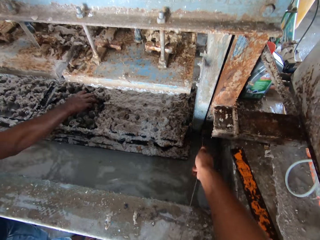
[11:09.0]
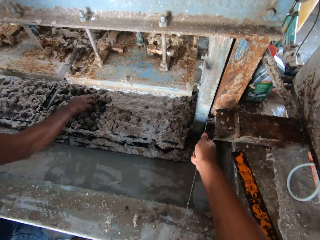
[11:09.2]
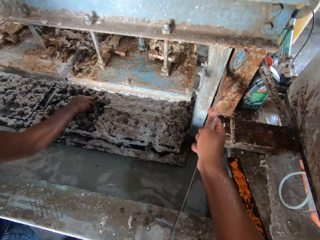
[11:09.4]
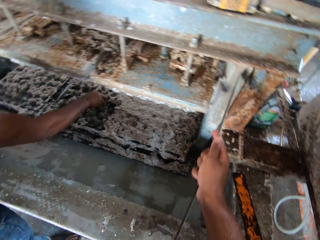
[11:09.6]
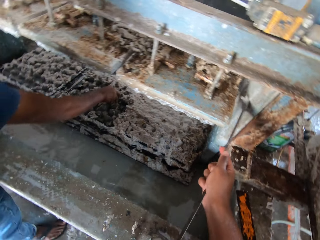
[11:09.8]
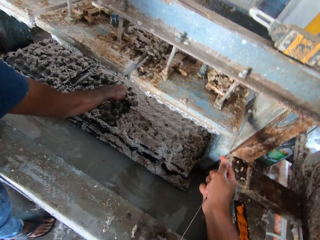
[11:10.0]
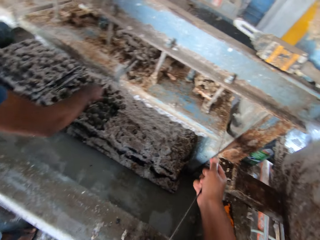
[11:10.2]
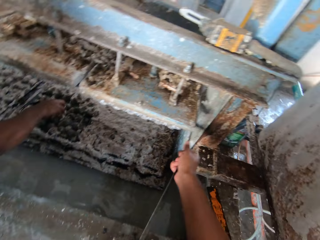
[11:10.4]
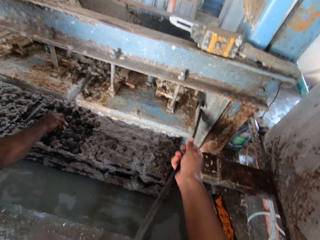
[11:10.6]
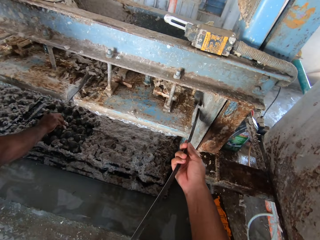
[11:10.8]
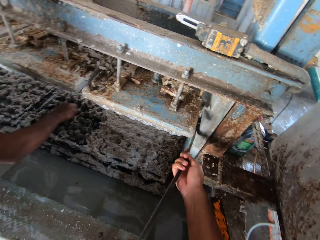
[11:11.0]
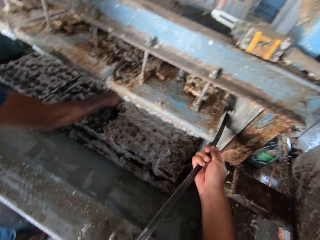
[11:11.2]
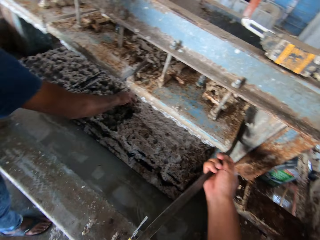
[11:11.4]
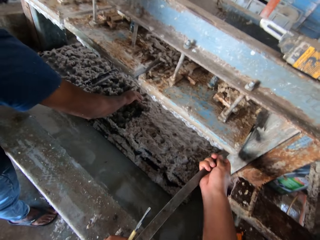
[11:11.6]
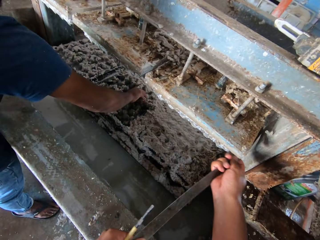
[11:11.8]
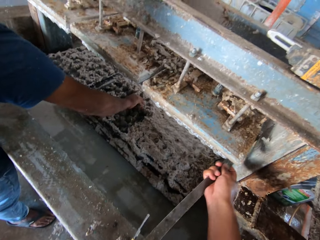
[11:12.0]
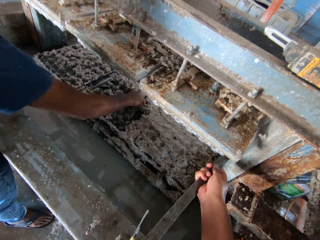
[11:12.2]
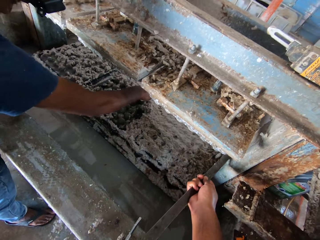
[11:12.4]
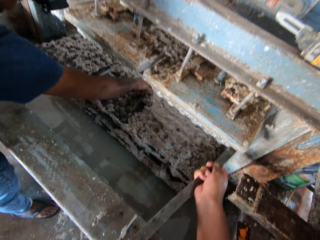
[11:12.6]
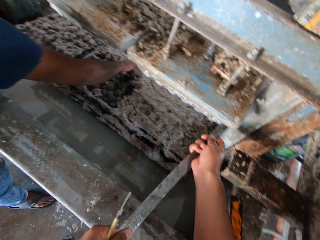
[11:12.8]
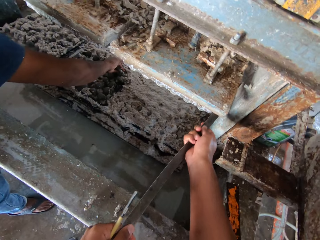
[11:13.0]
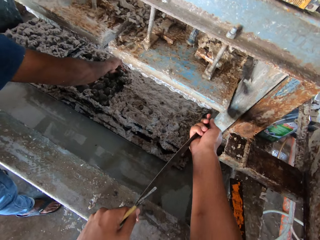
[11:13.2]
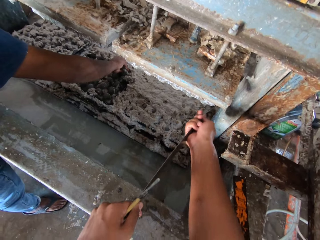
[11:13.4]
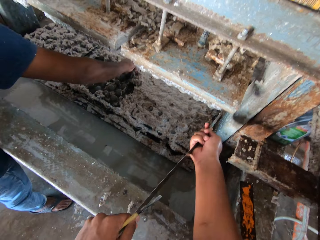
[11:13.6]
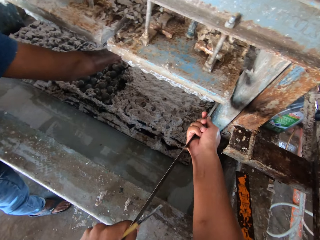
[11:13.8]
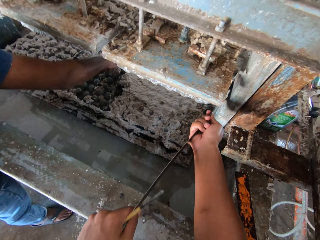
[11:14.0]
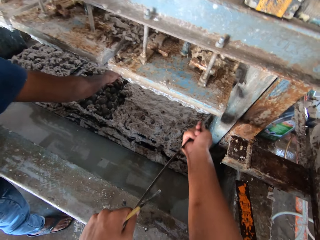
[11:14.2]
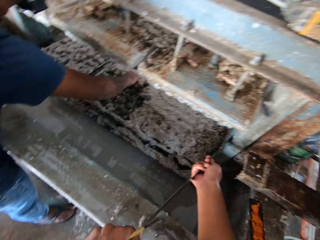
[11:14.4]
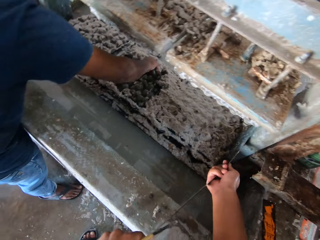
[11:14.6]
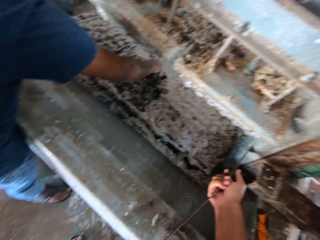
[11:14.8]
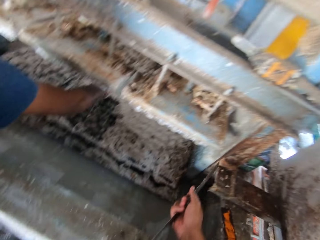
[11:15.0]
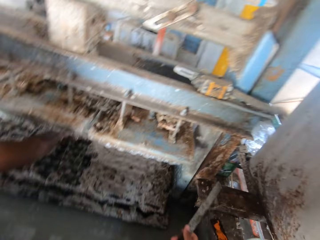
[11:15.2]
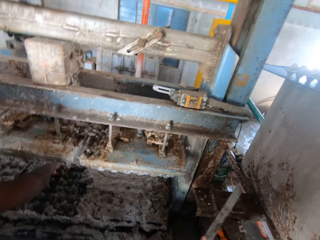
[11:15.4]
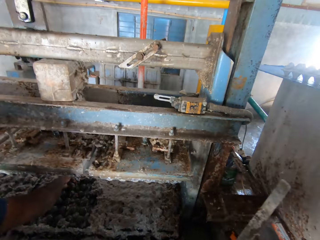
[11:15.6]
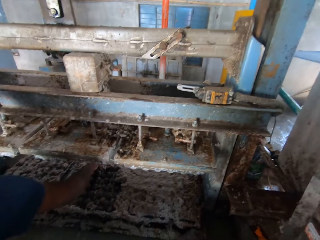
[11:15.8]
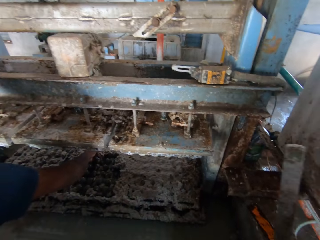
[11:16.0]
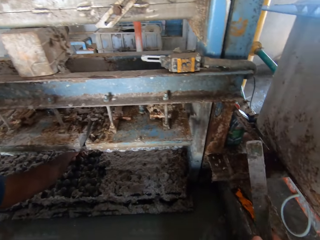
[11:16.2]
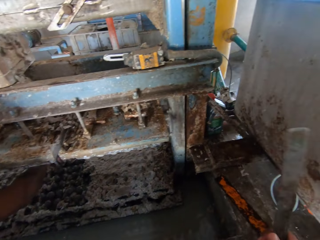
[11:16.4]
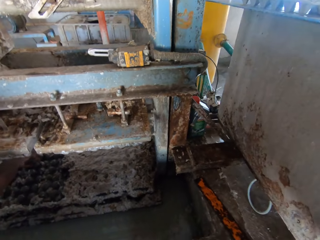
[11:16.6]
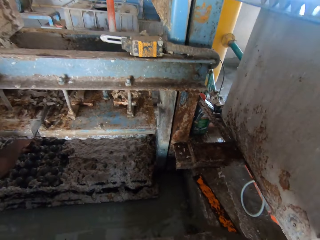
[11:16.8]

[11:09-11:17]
A person picks trash from the egg trays. The camera wearer holds the scraper with both hands. They lift a metal.

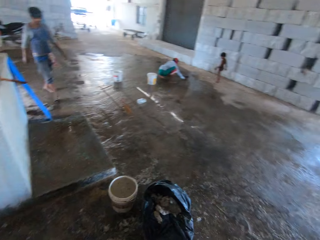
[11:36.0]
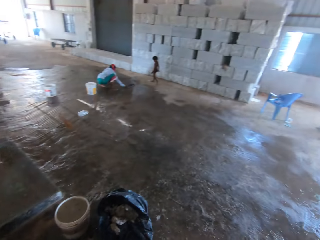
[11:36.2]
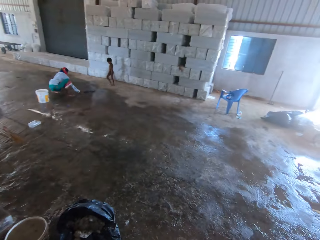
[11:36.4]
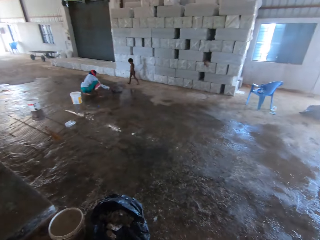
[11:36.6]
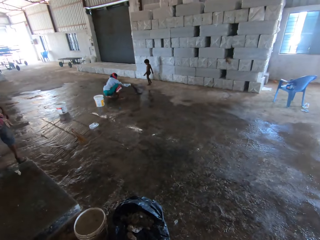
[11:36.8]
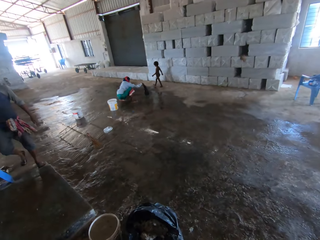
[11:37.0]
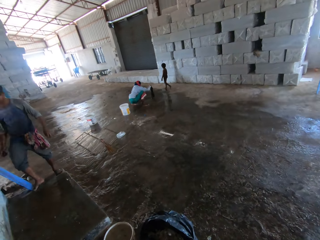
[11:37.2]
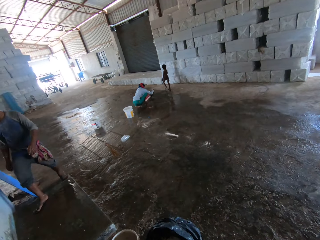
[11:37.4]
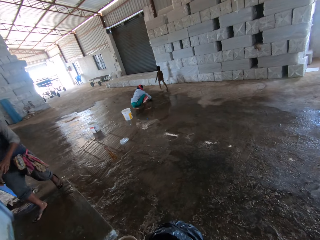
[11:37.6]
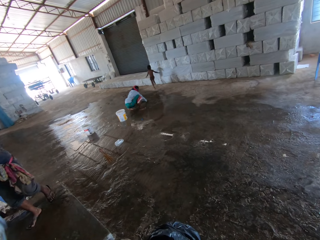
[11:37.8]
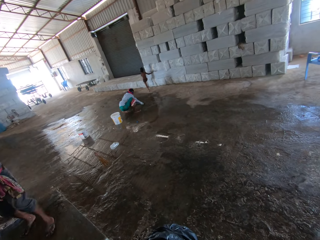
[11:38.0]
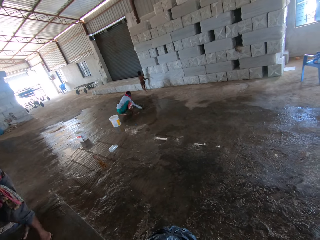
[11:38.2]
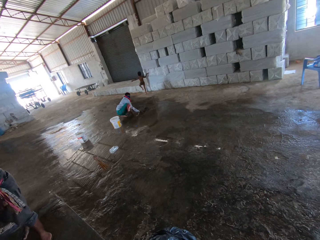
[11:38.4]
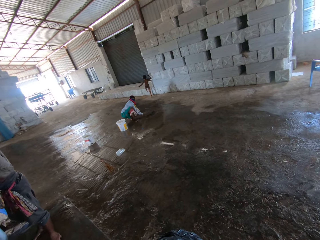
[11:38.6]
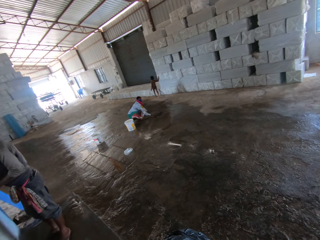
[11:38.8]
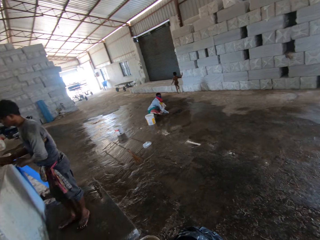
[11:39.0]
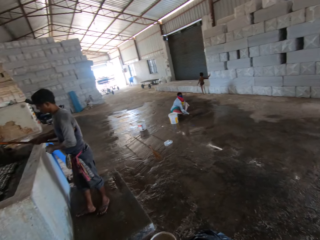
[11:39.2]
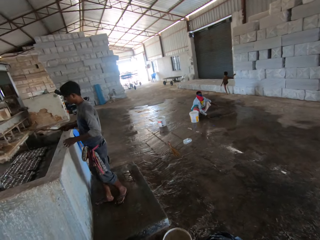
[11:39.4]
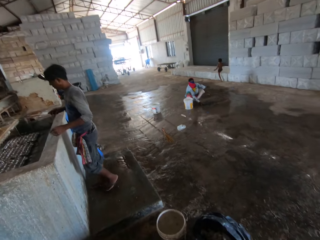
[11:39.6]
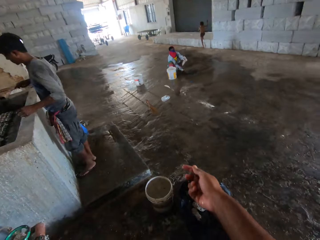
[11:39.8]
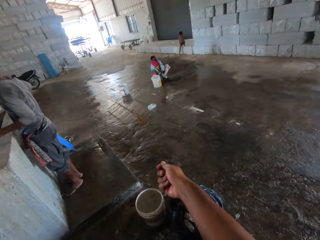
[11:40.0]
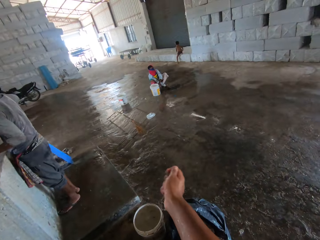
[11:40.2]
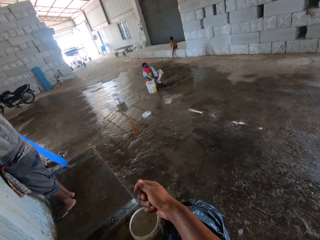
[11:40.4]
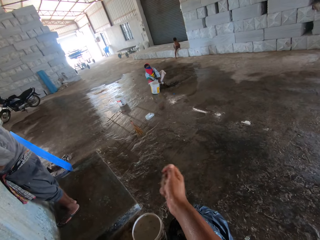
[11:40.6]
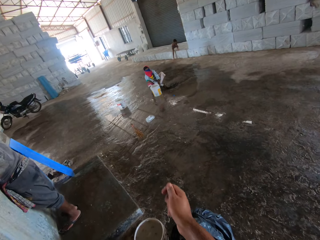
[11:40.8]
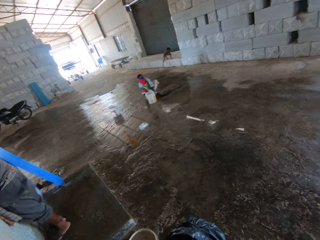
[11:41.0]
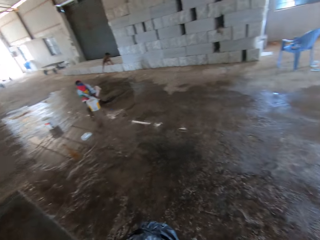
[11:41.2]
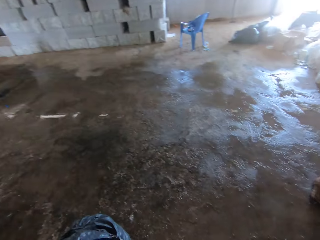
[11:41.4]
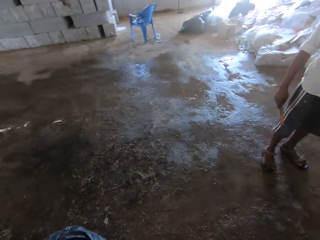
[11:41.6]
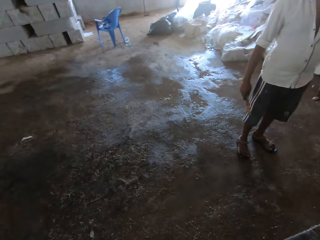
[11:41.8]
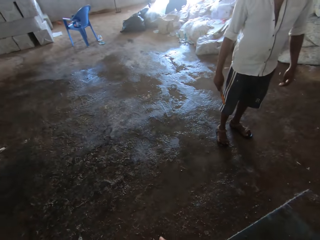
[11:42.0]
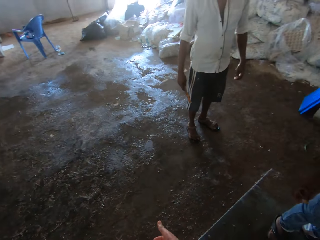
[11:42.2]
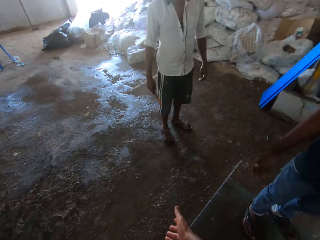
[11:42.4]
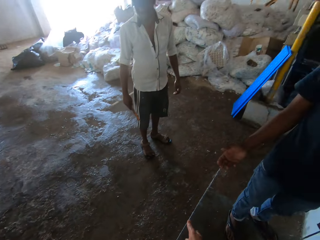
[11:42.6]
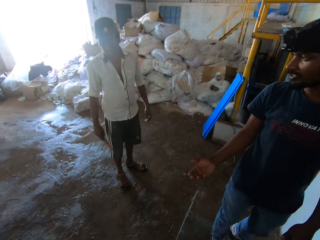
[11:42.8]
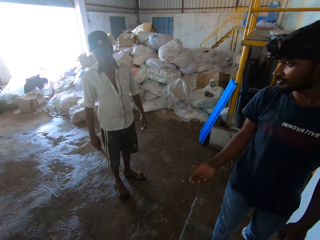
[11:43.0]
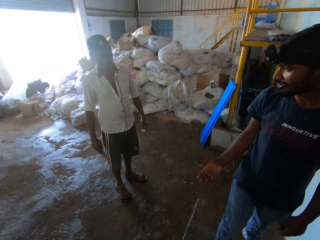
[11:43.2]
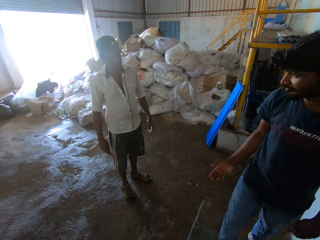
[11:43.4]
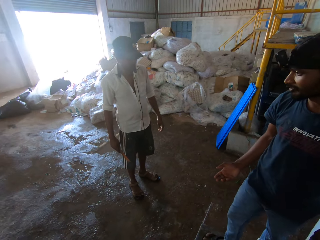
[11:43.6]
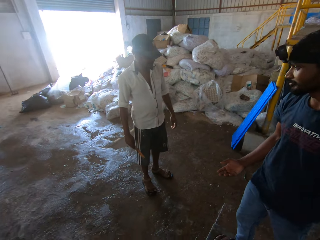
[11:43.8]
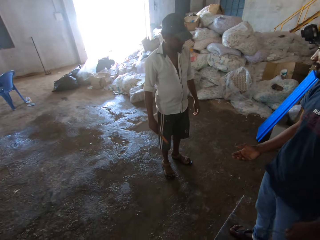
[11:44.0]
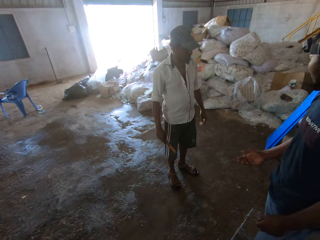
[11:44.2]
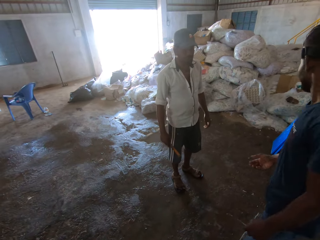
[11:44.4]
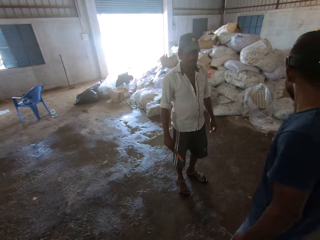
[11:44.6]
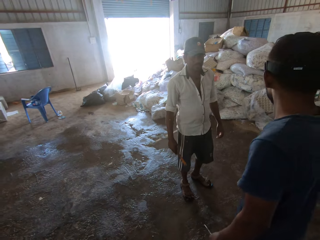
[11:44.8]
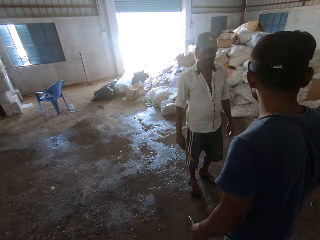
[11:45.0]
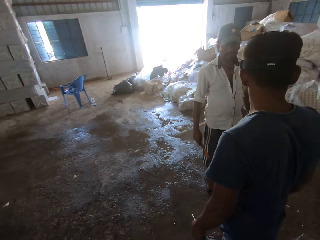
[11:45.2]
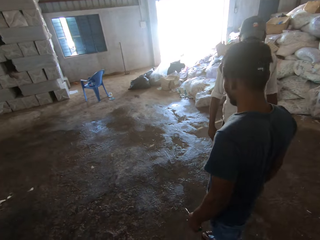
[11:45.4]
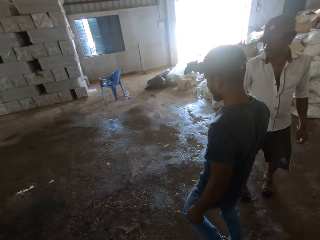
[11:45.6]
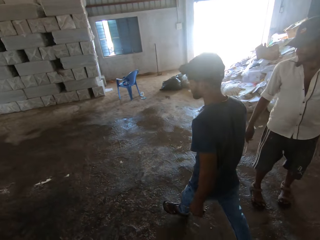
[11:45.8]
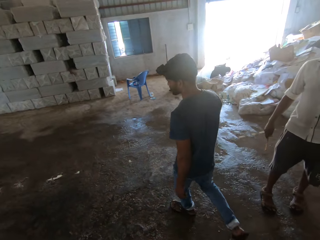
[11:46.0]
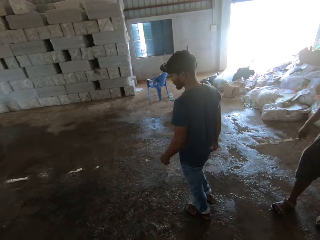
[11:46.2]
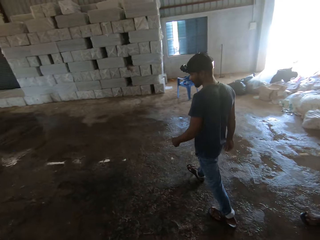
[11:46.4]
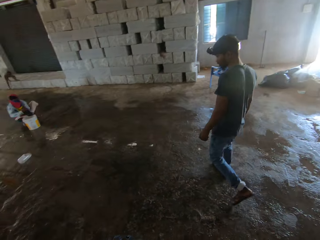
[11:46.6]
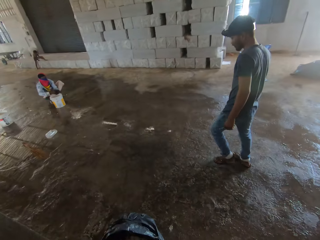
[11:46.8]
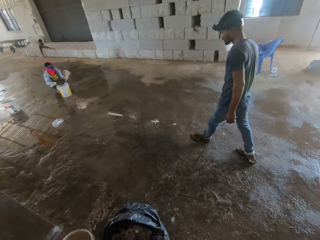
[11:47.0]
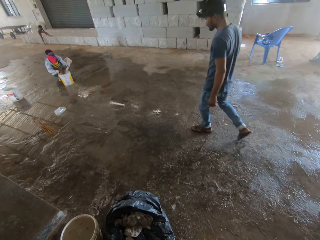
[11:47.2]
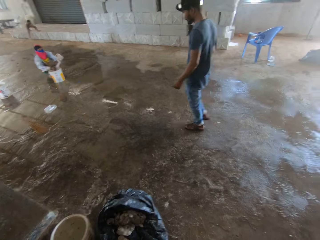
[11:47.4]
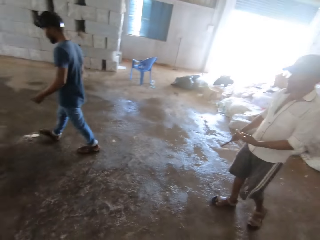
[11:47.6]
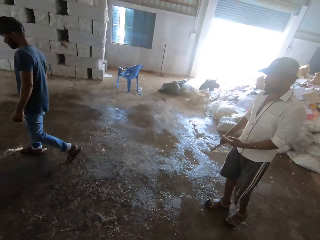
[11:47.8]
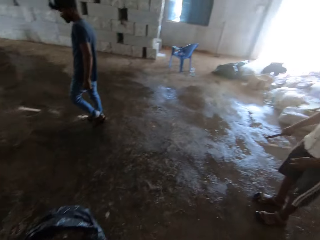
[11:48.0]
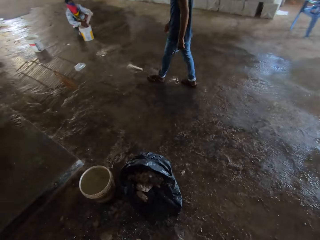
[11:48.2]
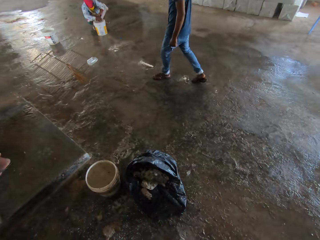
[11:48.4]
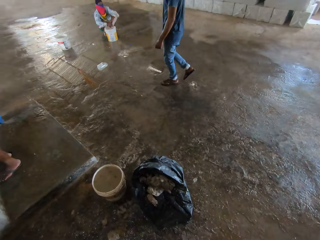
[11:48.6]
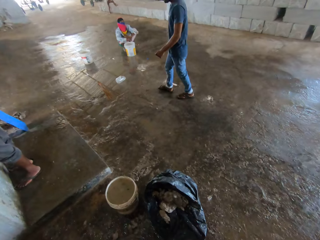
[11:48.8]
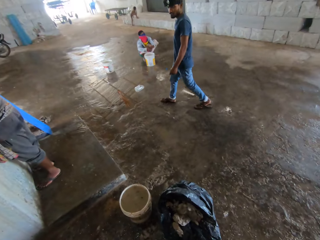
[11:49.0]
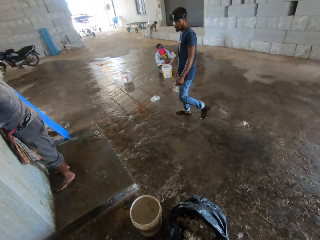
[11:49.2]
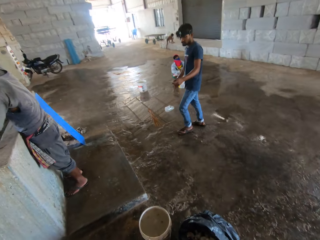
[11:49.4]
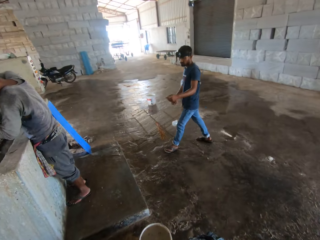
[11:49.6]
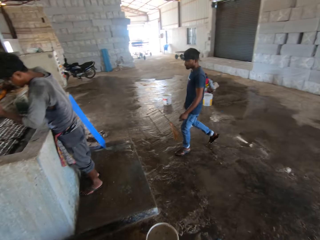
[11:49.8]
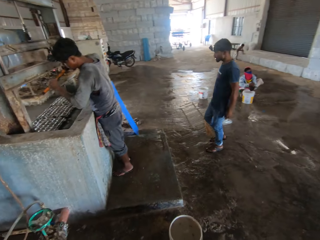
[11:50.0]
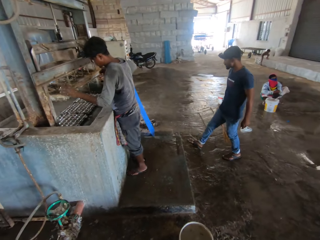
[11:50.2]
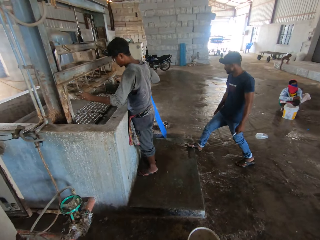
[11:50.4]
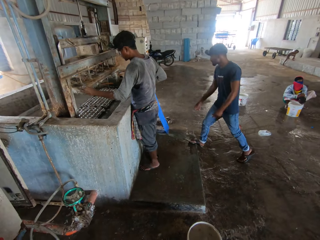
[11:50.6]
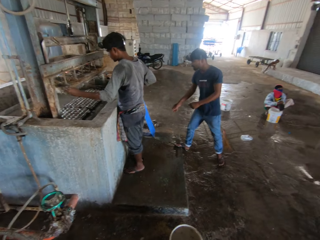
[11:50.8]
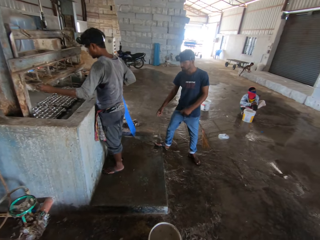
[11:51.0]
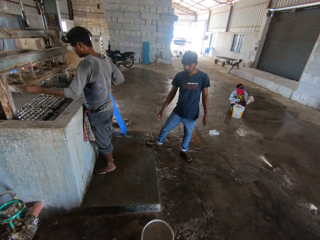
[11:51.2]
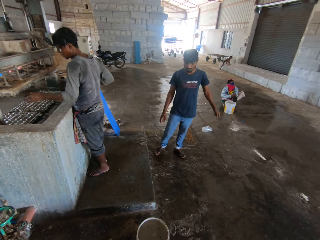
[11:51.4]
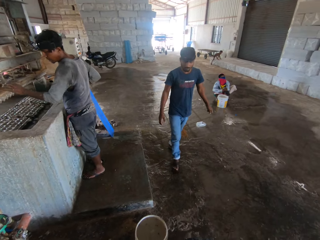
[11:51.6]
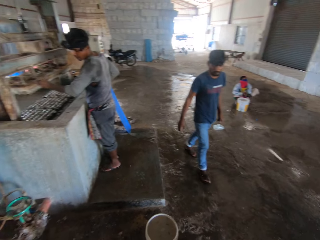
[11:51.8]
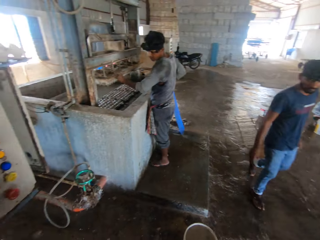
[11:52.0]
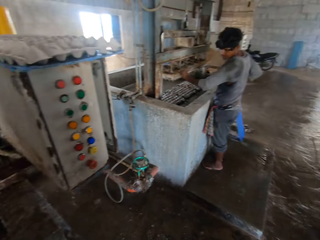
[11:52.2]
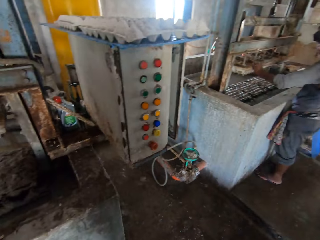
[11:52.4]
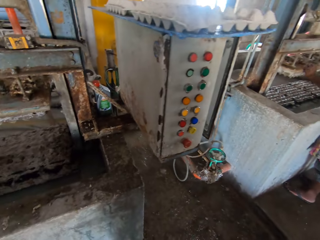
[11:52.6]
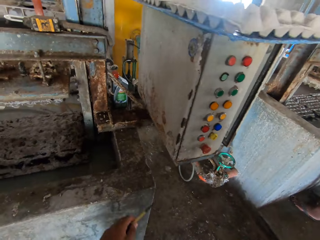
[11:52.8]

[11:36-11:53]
A person holds the duster. The camera wearer looks around, uses hand gestures and points at the person. Another person looks around. Another person looks around and walks around. Another person holds the scraper. The second person turns around and uses hand gestures. The camera wearer looks around. Another person arranges the tray.
